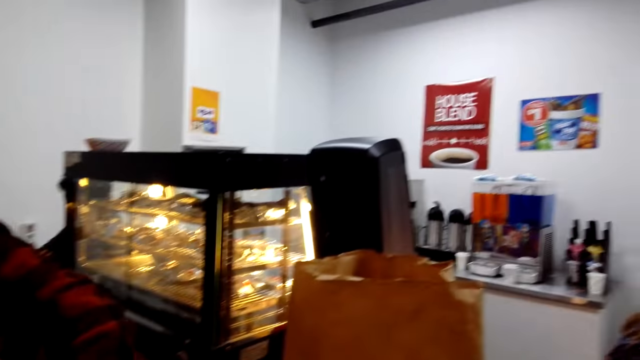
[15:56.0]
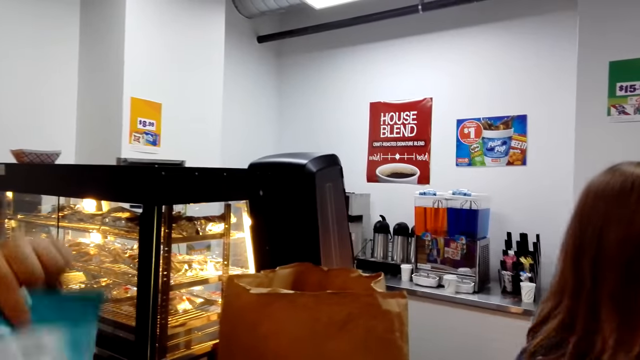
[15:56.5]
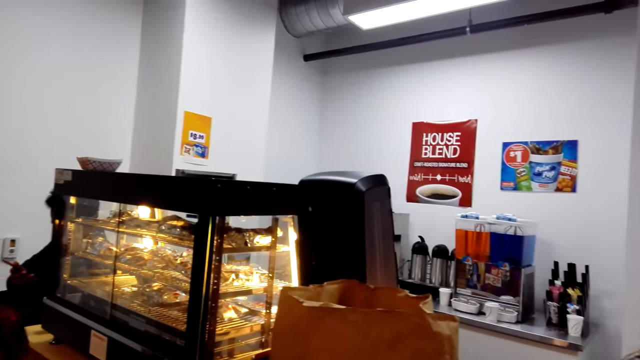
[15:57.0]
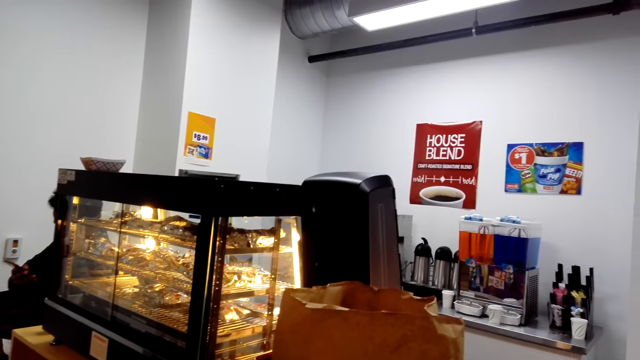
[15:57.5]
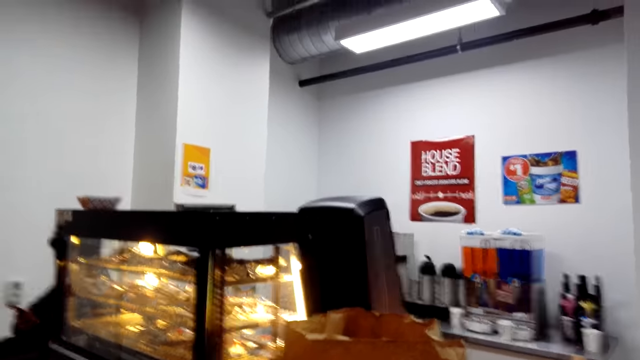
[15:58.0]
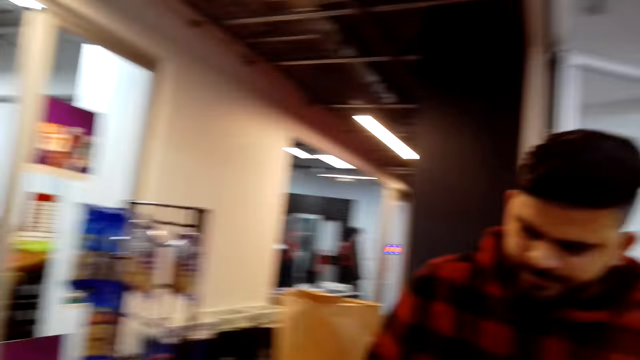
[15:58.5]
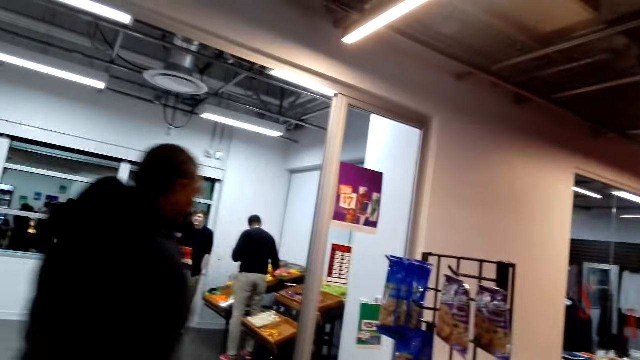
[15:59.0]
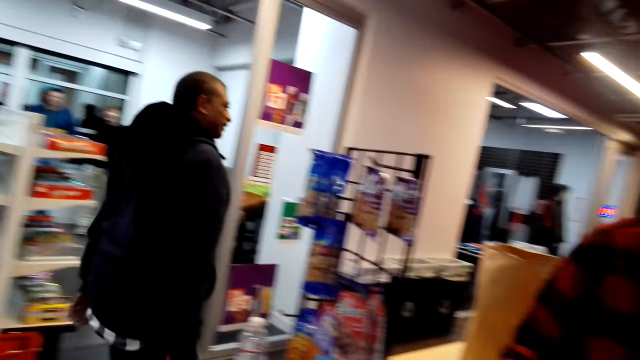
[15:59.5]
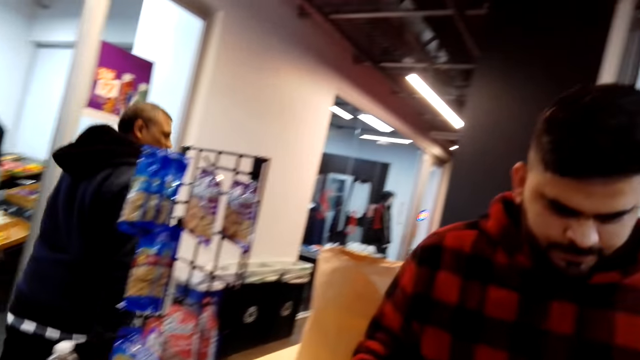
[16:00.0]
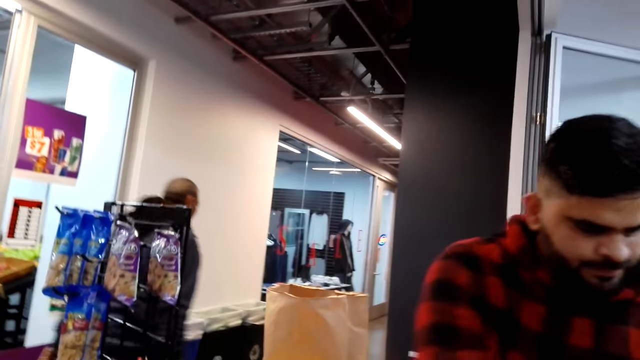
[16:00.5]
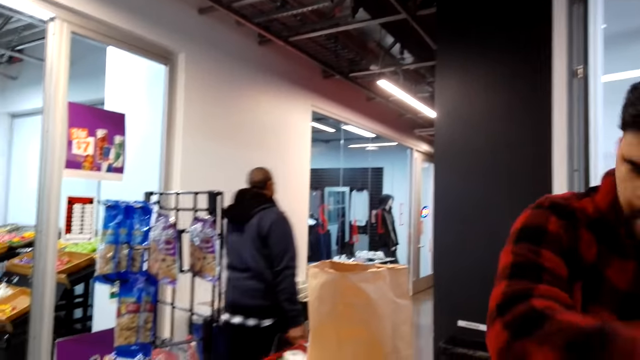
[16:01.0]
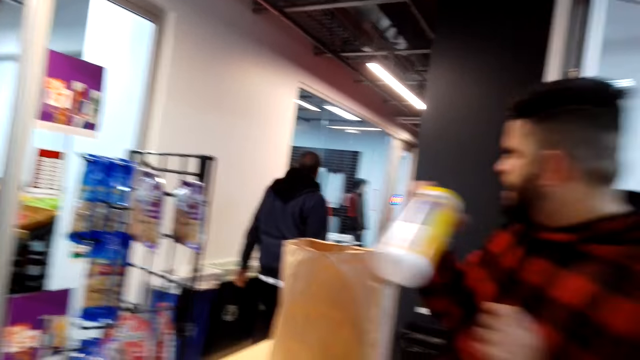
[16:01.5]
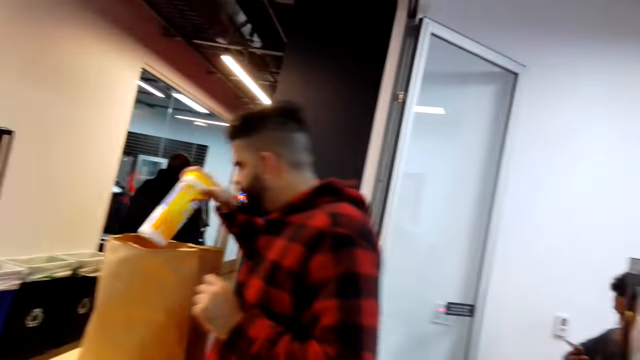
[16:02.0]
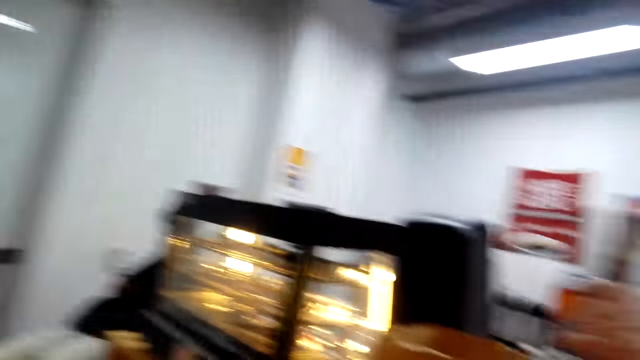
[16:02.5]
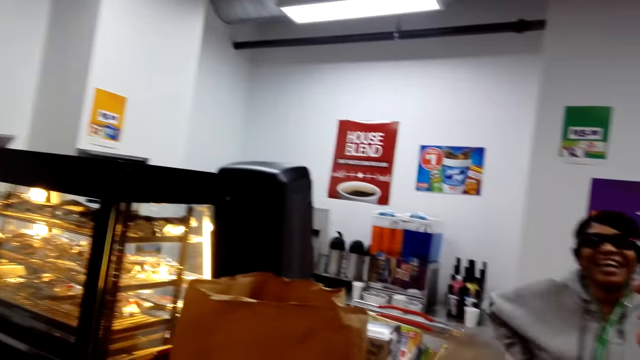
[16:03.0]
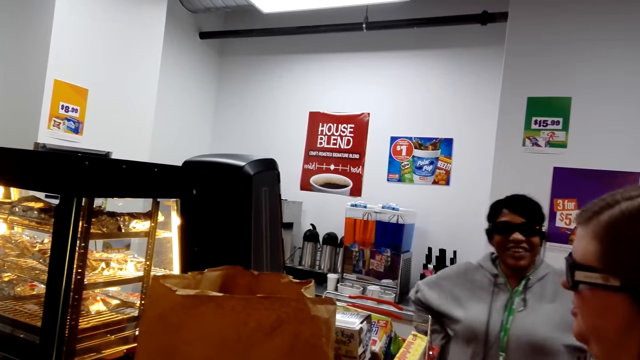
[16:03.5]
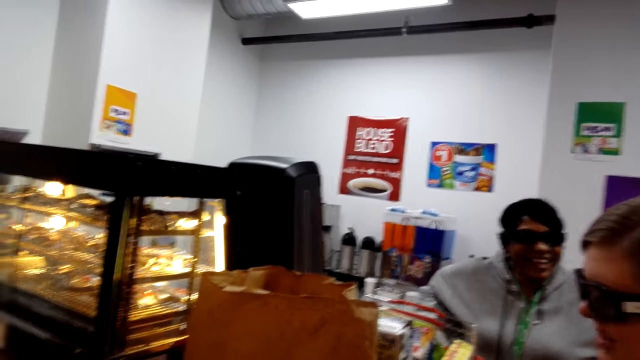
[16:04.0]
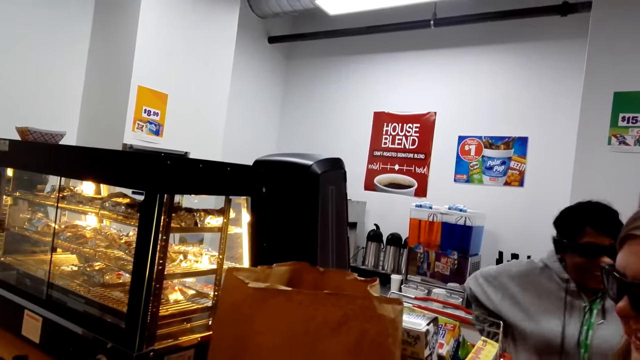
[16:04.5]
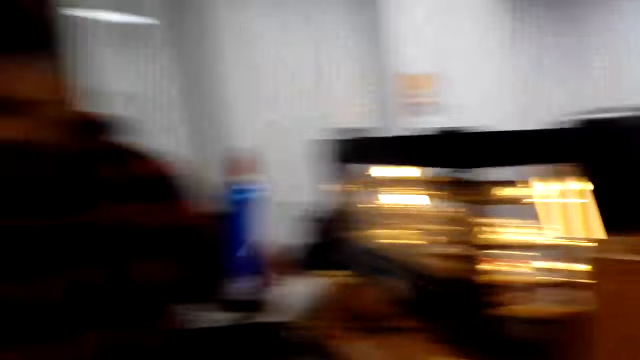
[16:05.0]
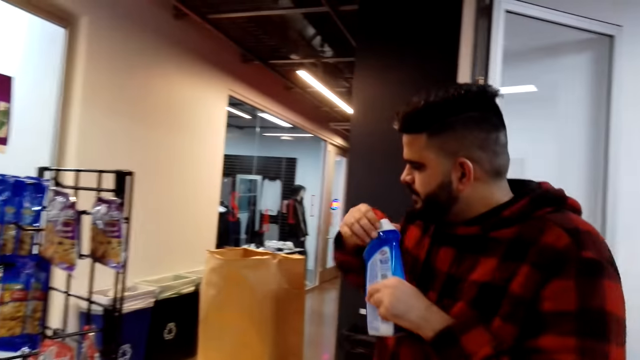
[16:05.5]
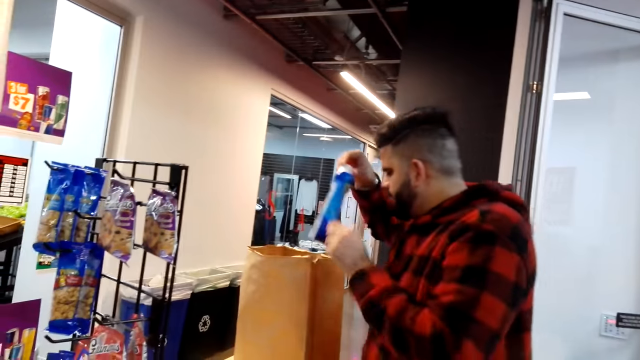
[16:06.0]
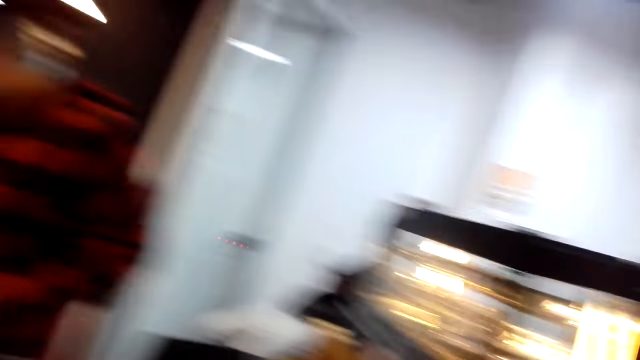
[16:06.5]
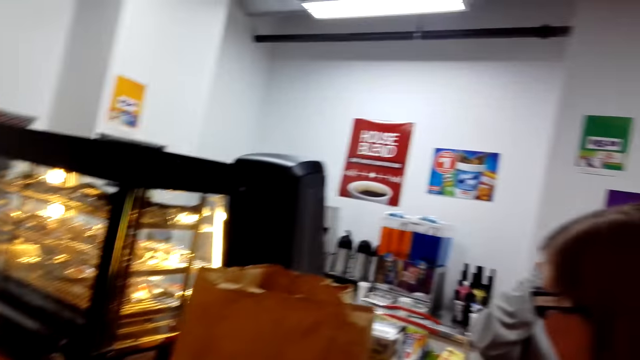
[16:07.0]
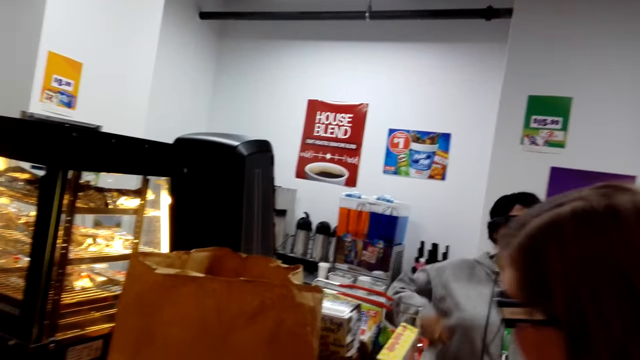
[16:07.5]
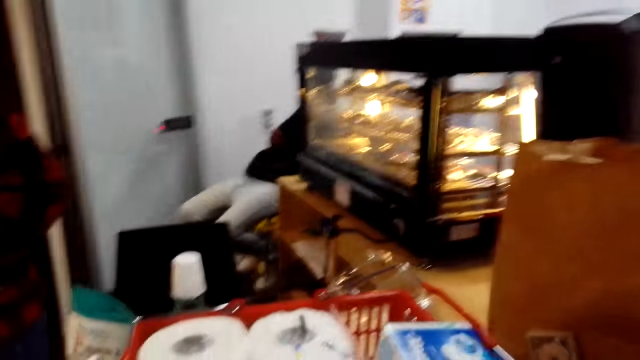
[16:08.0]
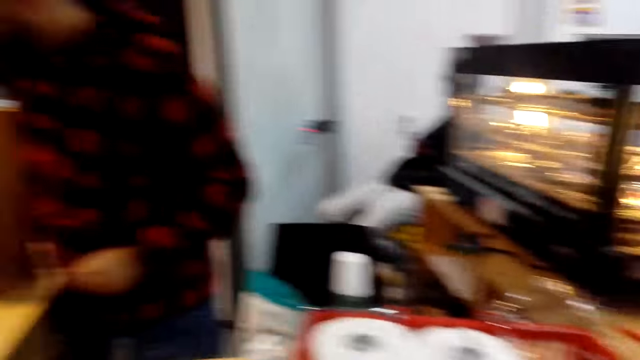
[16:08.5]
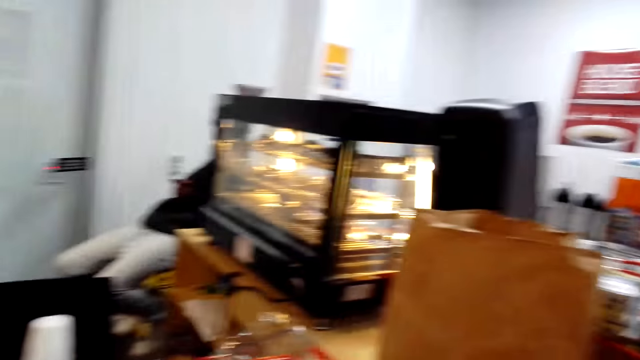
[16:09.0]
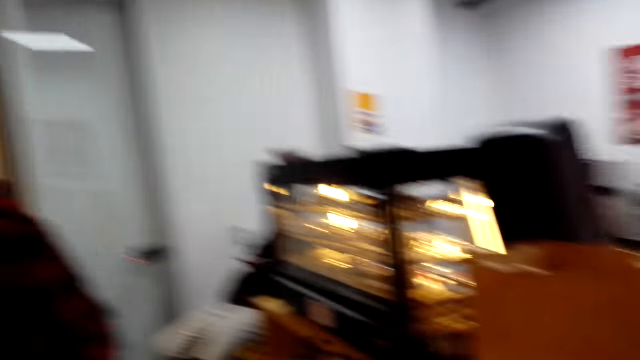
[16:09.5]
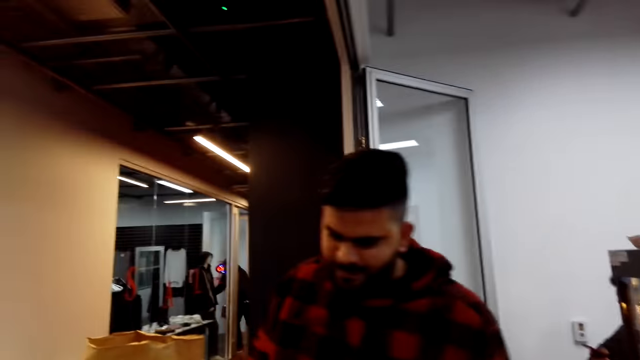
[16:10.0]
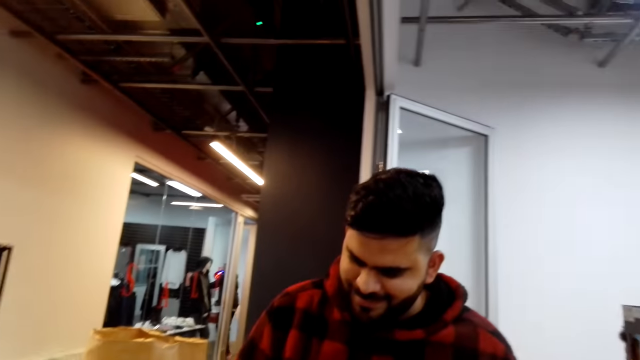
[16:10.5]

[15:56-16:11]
The camera wearer looks around. A man steps forward. Another man puts the box in the envelope. A third man moves the hand. A lady looks at the third man. The second man puts the bottle in the envelope. The camera wearer looks around. The lady moves the hand. The camera wearer looks around.

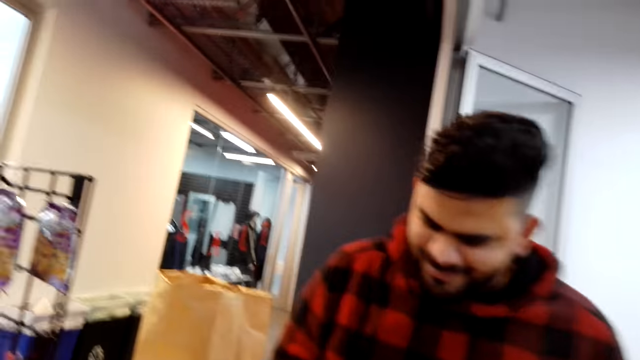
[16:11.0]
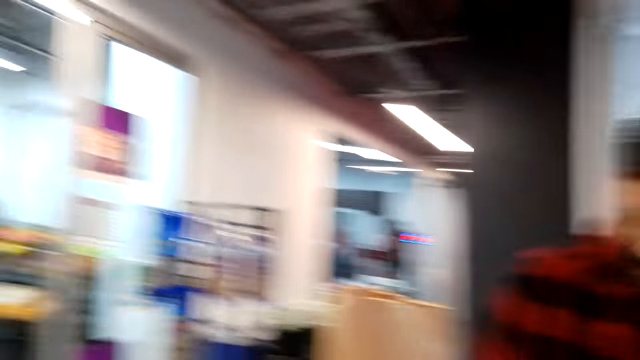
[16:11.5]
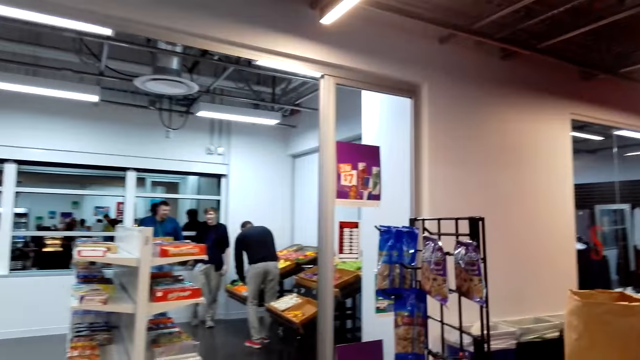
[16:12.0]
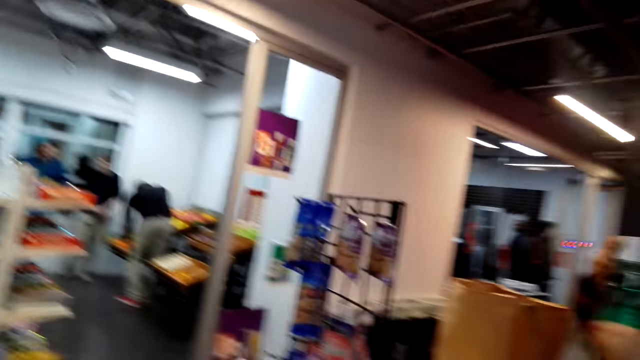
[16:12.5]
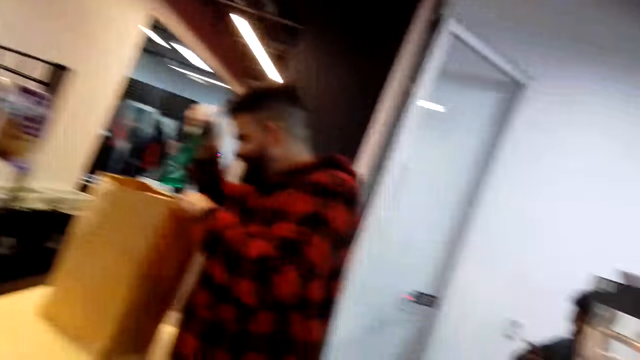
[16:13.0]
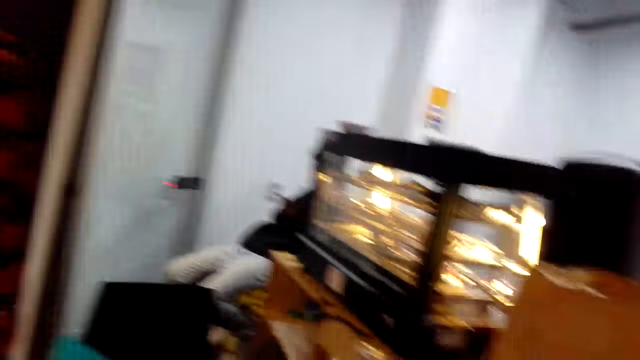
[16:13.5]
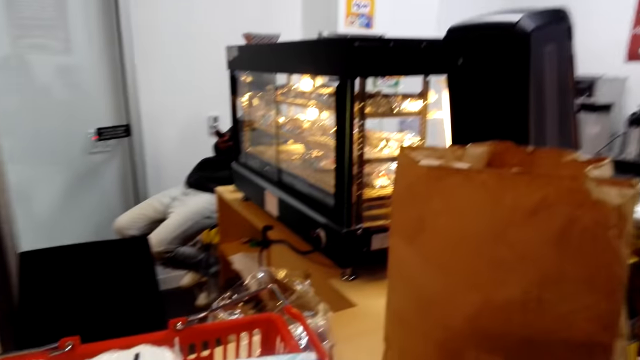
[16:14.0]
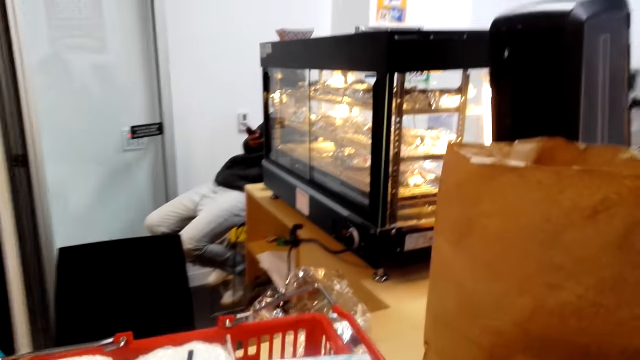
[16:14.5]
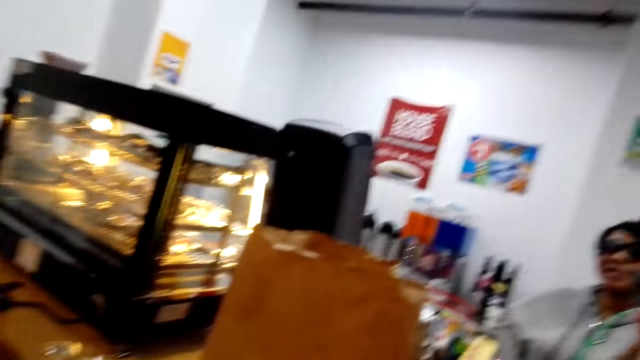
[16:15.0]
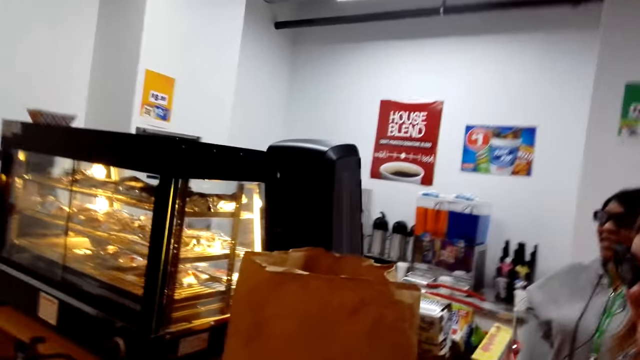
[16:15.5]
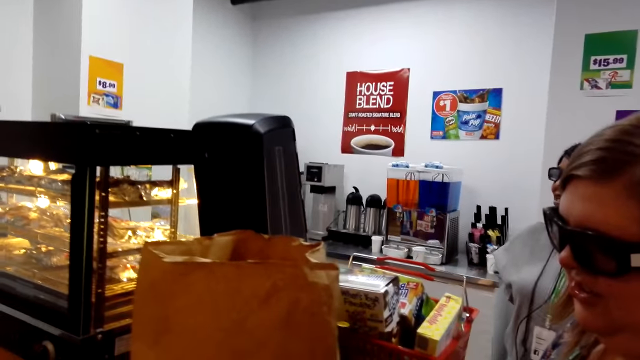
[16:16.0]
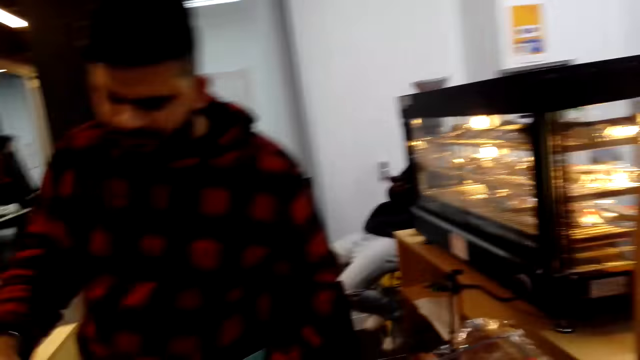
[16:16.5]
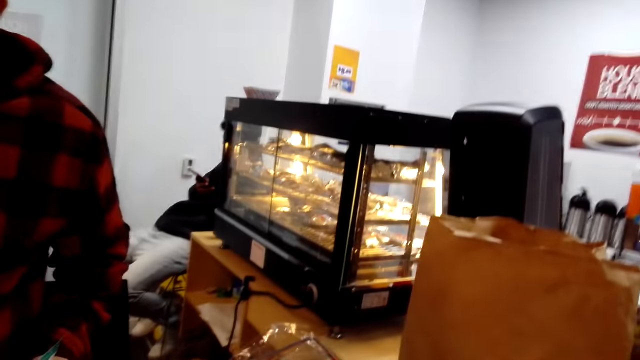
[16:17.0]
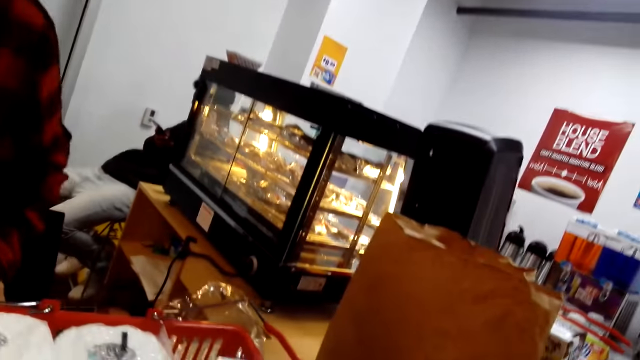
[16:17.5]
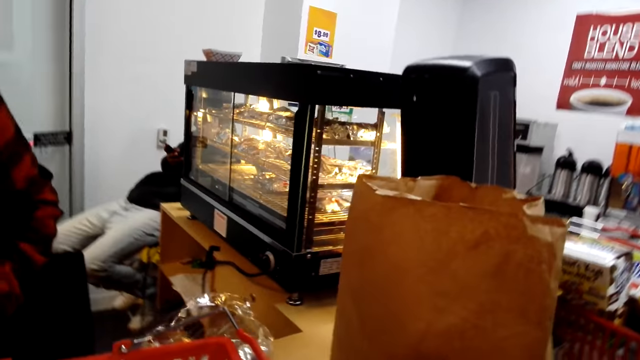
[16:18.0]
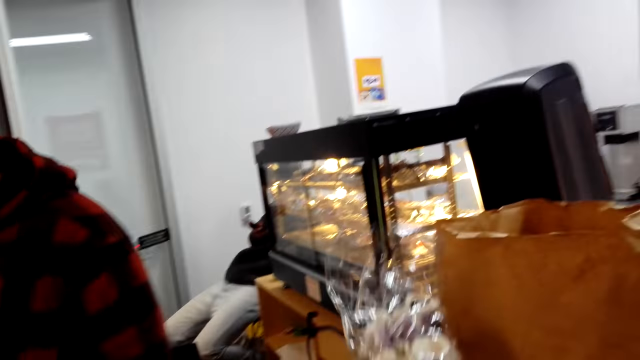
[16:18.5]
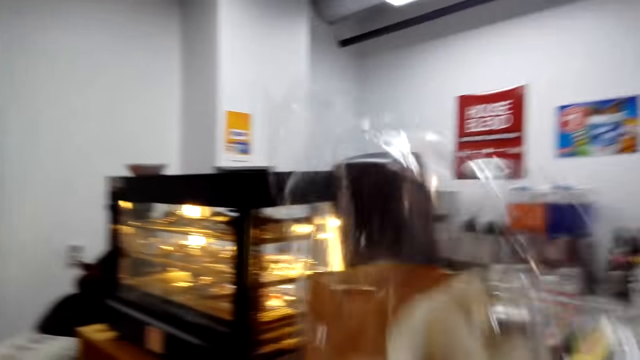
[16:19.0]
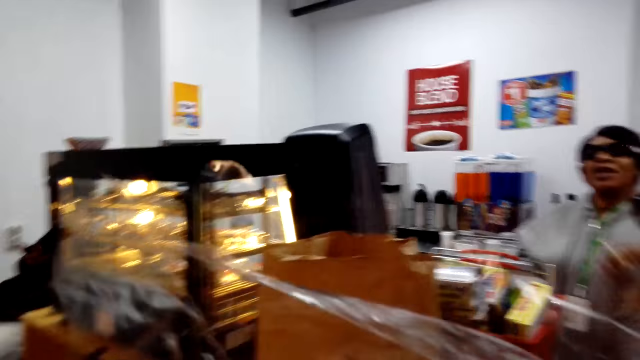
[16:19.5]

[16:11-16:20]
A man puts the bottle in the envelope. The camera wearer looks around and picks up the flowers. A lady points with the finger.
